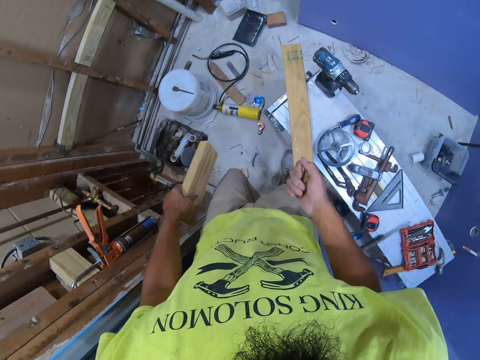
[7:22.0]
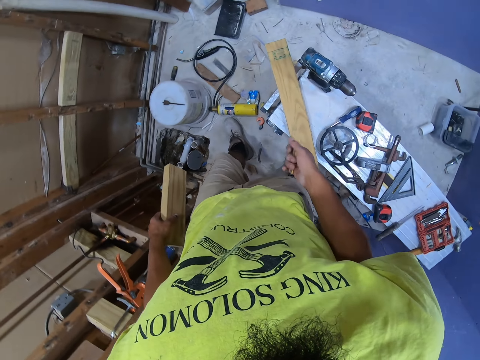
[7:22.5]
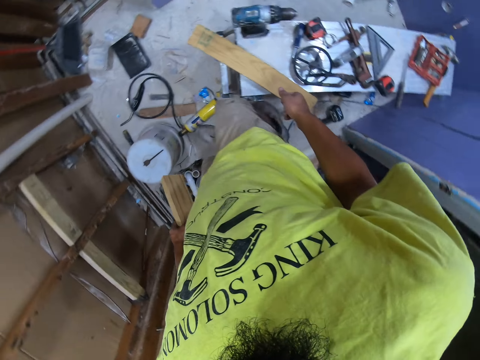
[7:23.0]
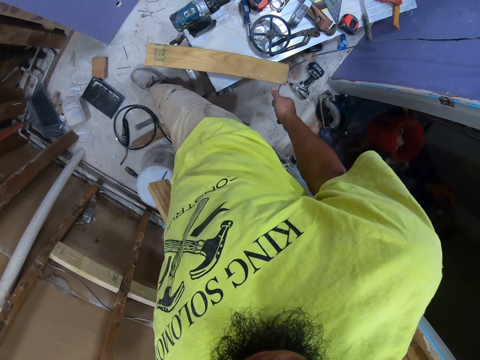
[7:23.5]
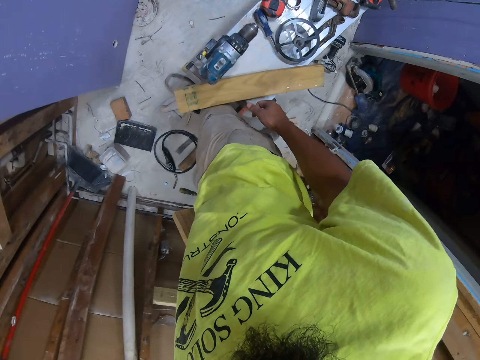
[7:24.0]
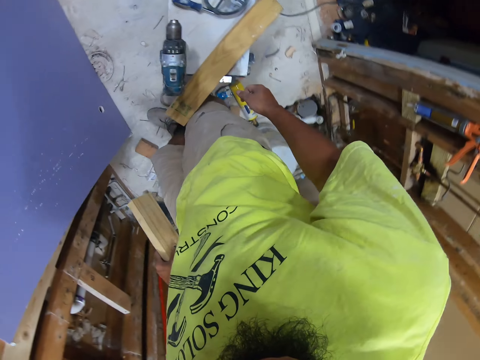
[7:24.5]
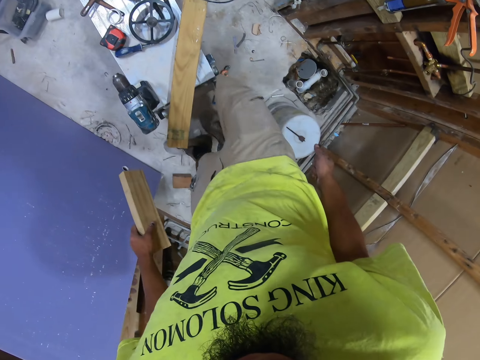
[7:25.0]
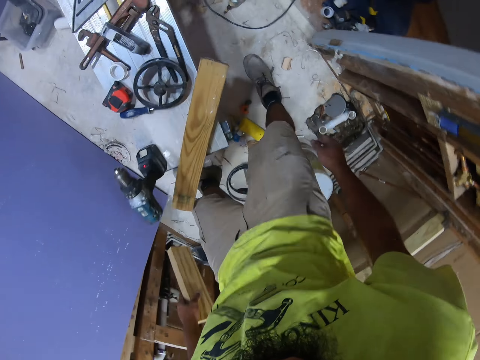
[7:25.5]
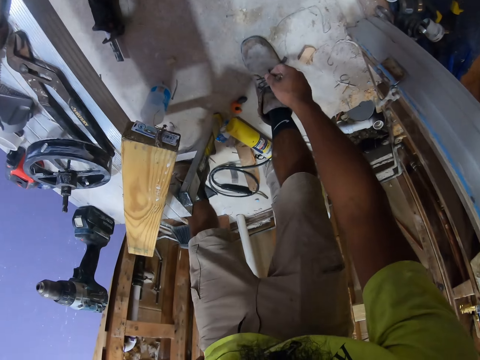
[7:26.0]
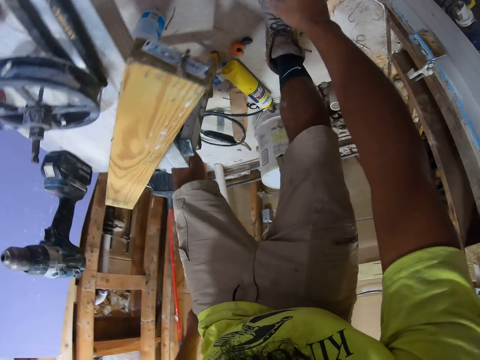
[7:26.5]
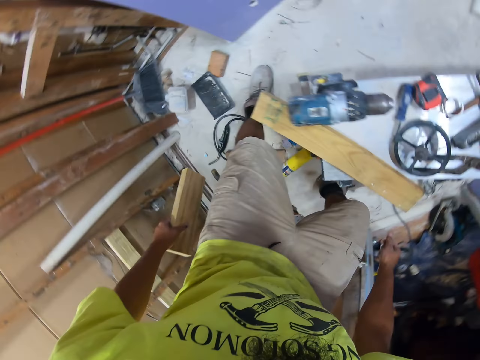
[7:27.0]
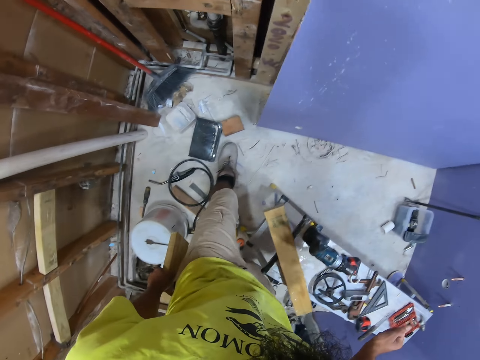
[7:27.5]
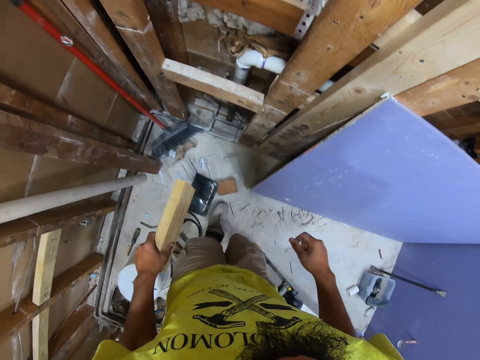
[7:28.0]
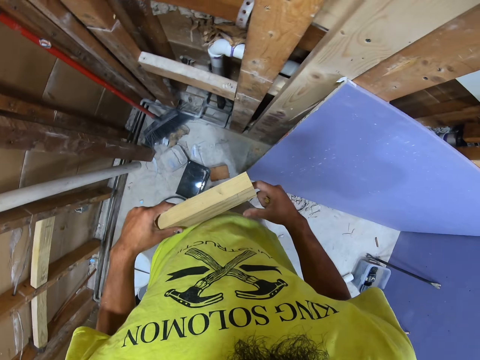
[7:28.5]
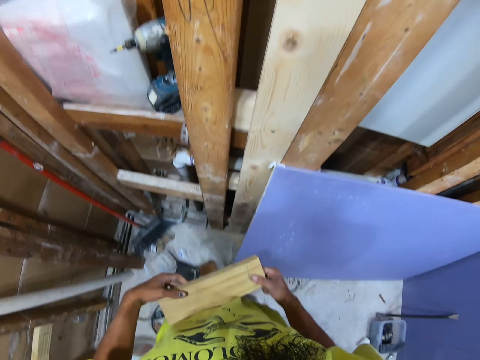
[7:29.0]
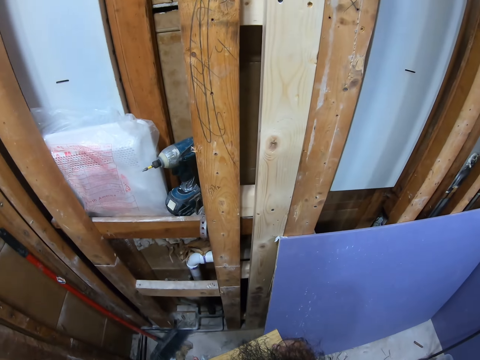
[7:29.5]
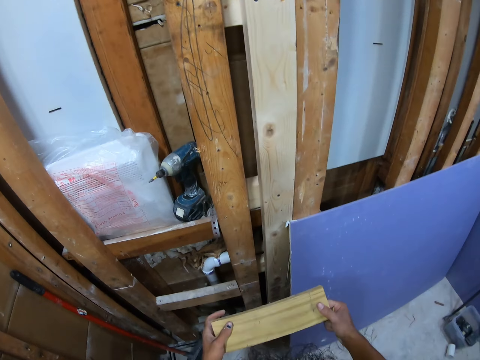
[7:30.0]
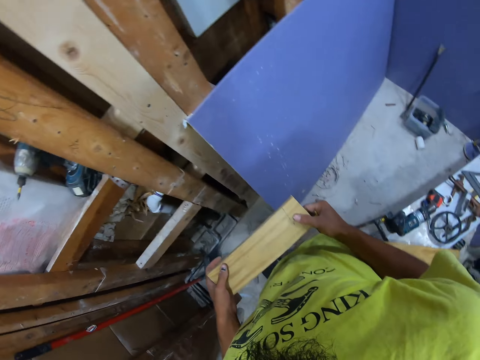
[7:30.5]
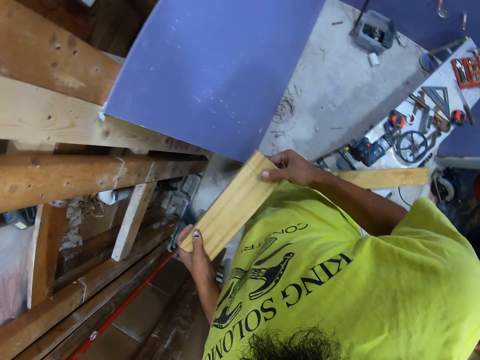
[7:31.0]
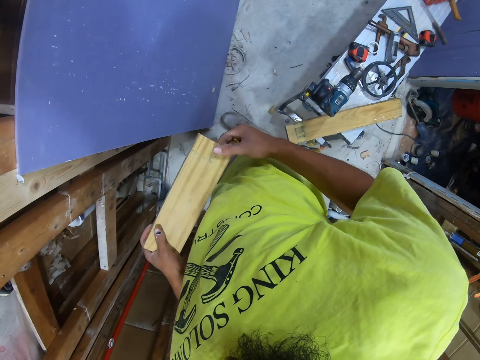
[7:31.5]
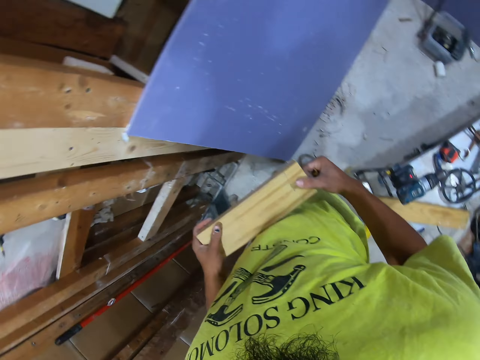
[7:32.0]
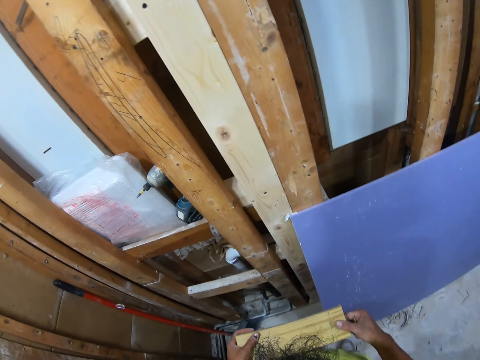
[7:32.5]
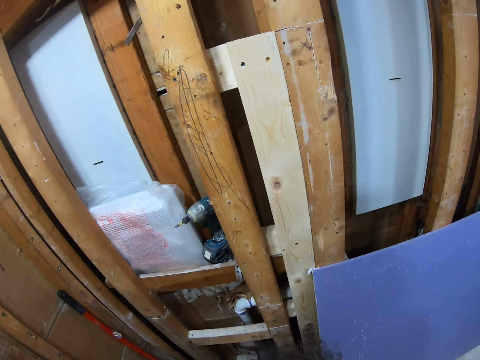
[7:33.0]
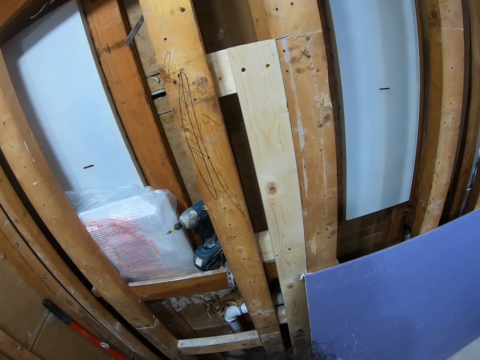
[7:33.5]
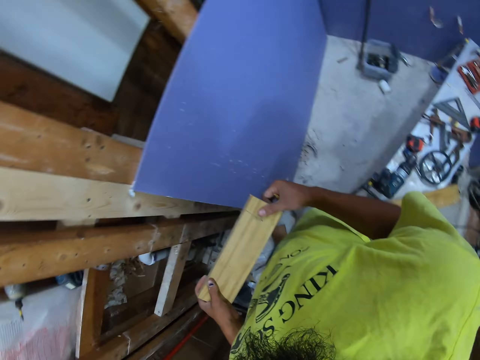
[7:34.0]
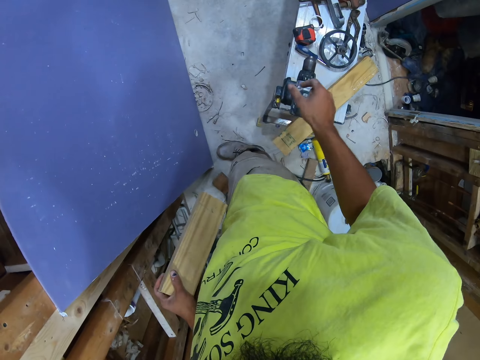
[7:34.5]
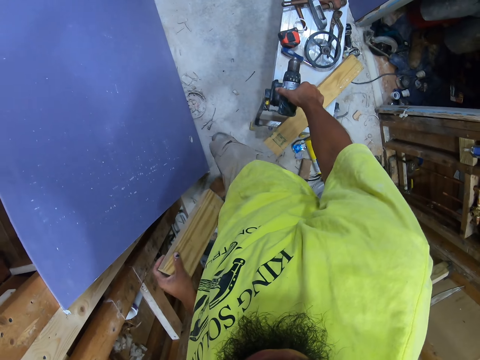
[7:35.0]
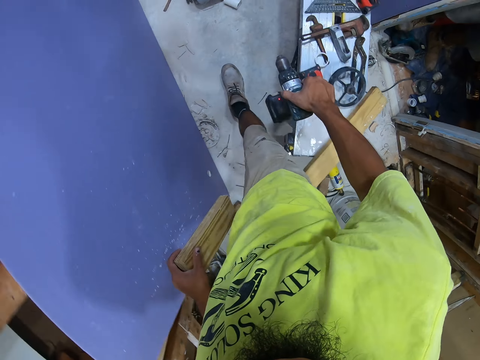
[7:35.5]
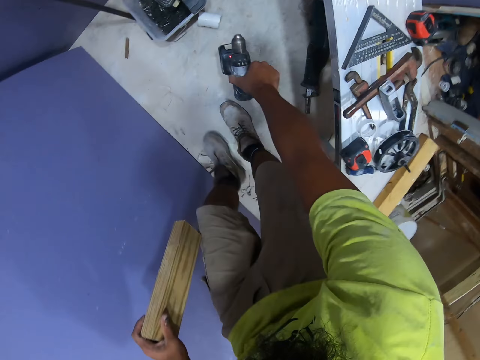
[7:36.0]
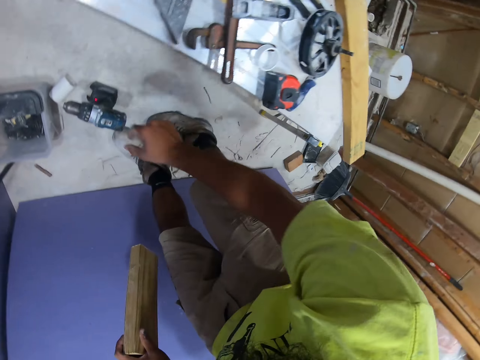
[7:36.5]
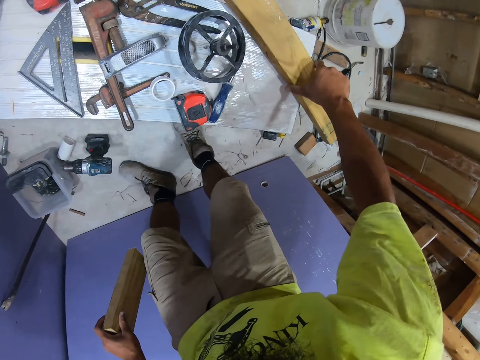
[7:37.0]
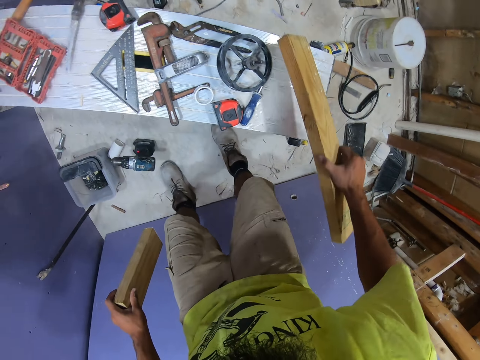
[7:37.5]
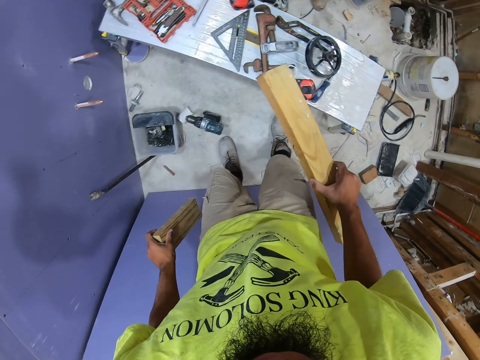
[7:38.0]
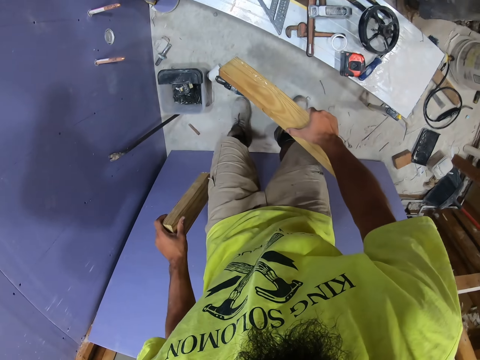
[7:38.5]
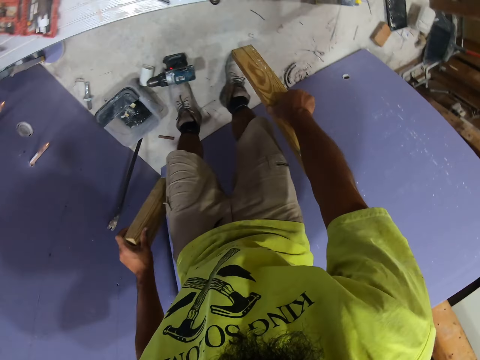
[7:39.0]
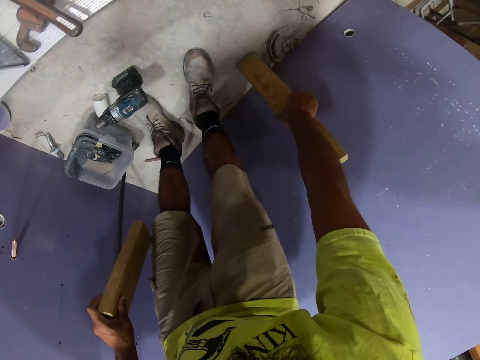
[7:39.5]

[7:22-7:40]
The camera wearer bends. They touch the shoelace. They stand up. They look around and walk around. They look on the wooden wall. They pick up the drill or soldering gun from the table. They place the drill on the floor. They pick up the wood from the table. A person walks in the room.

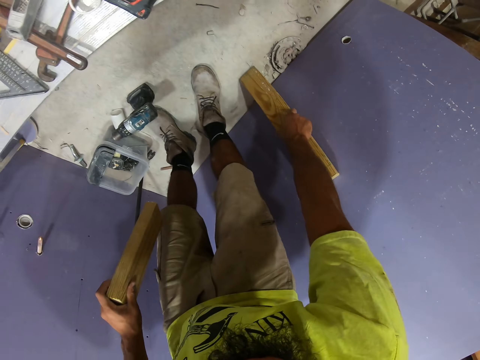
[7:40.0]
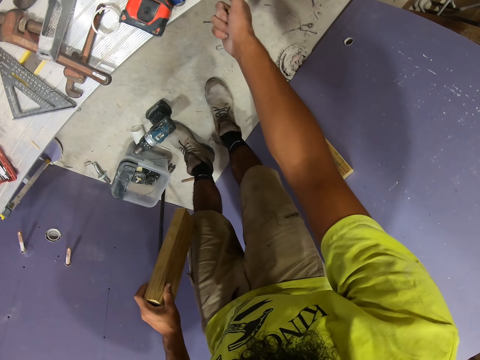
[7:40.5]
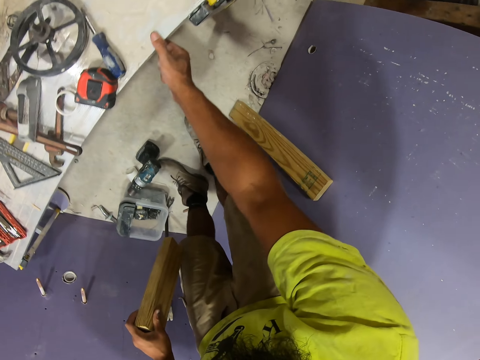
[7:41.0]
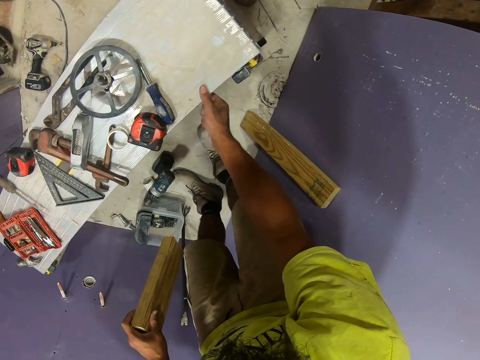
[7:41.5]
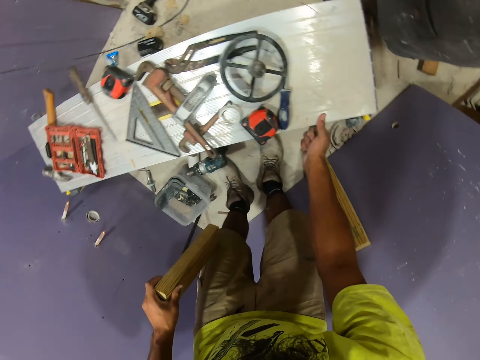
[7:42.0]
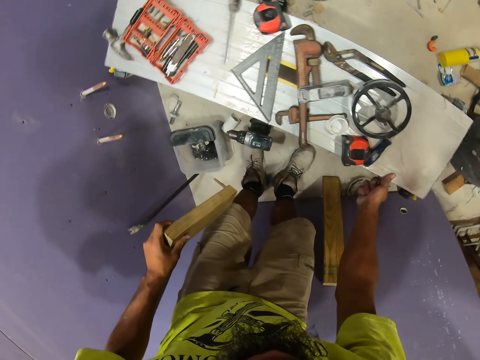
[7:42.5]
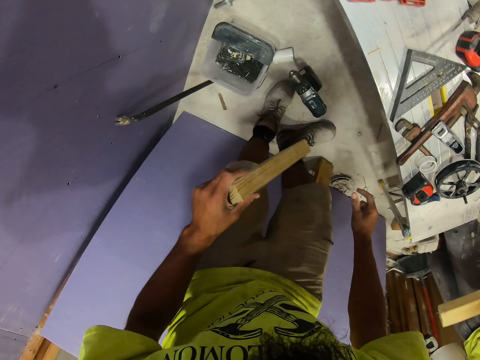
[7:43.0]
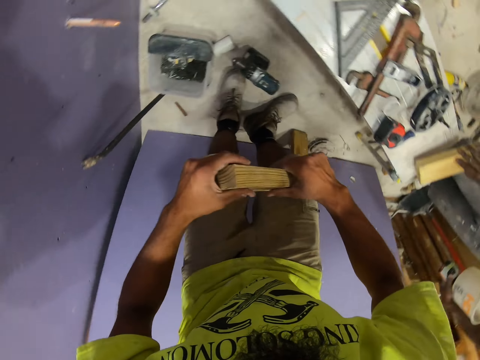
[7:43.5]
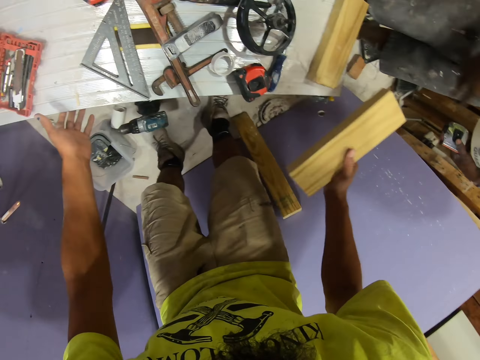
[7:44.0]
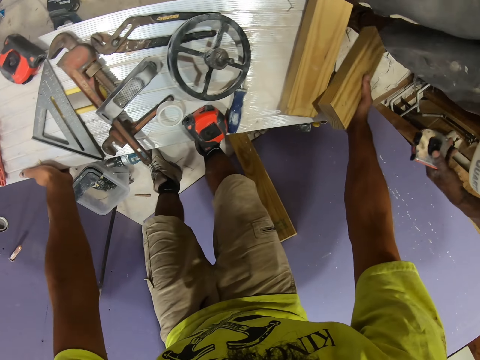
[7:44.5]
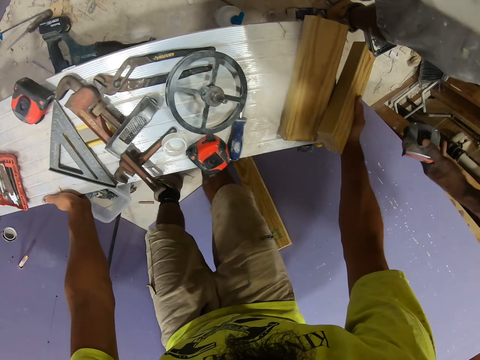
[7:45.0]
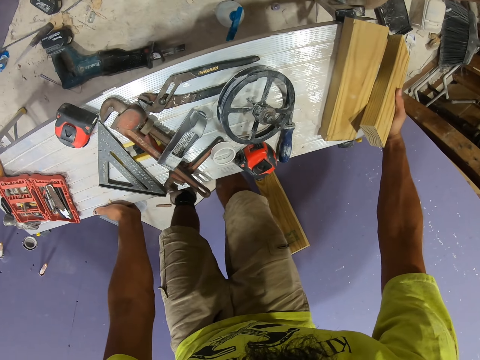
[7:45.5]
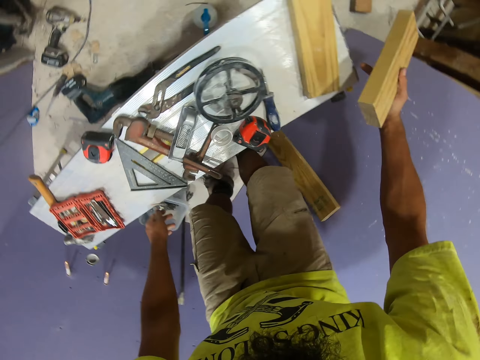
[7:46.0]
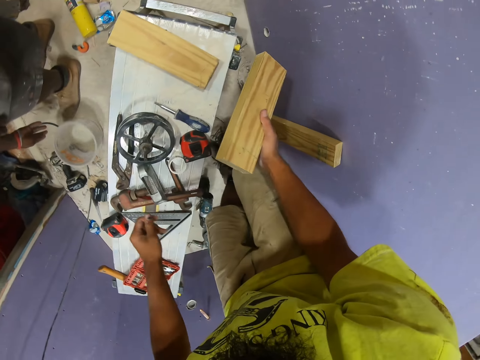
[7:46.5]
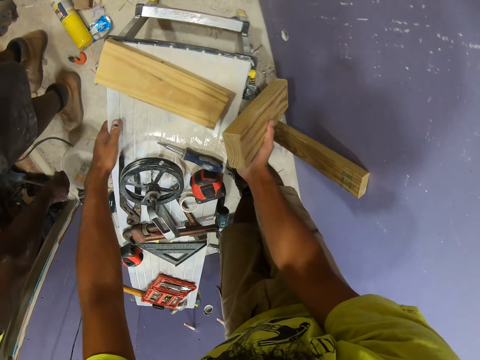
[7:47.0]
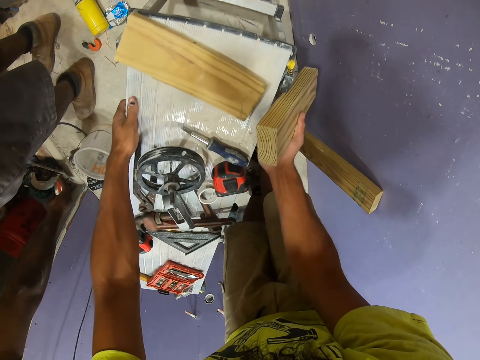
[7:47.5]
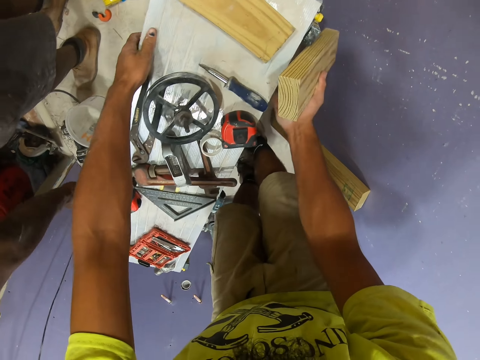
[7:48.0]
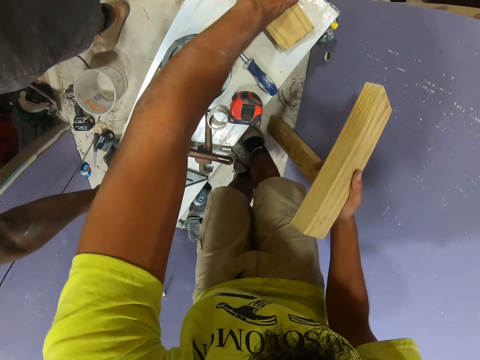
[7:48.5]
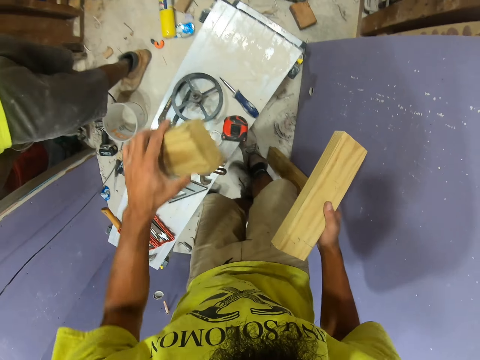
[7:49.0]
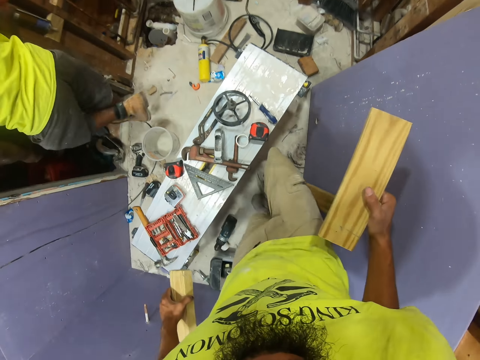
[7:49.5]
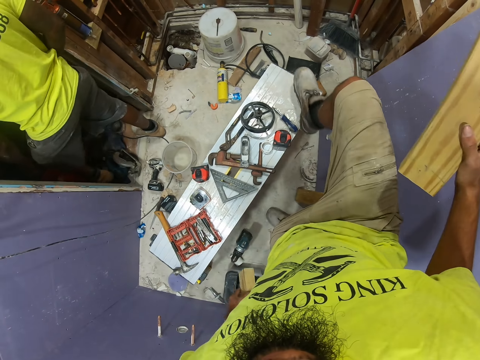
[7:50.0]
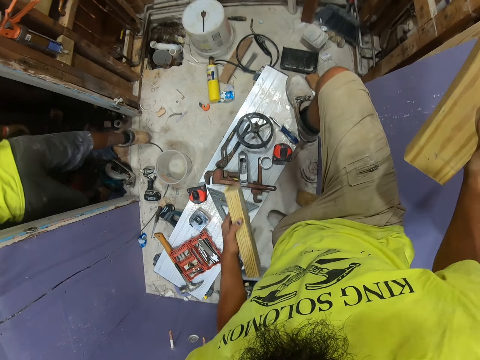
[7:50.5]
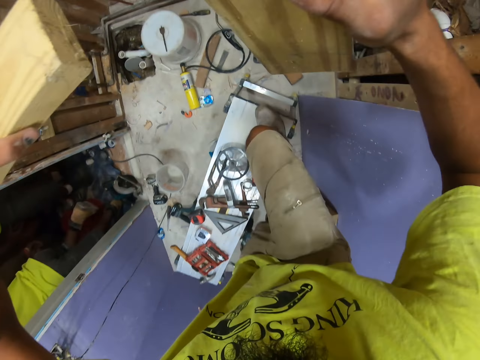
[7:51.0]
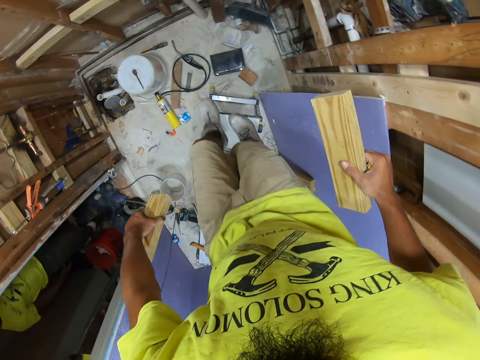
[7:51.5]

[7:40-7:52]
The camera wearer leans the wood on the blockboard. They hold the table and push the table. A person places the wood on the table. The camera wearer holds the table. The person walks around. The camera wearer pushes the table. They look around the room and hold the table. The person drops the bucket on the floor. The camera wearer picks the wood from the table. The person walks in the other room. The camera wearer steps on top of the table and stands on the table.
